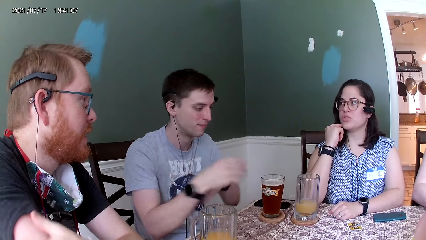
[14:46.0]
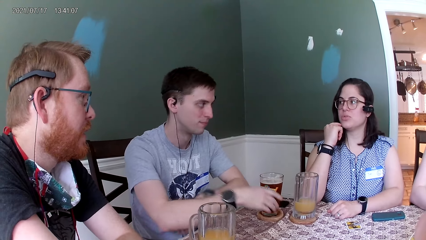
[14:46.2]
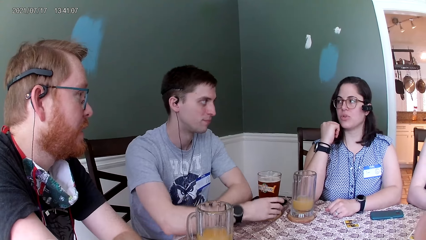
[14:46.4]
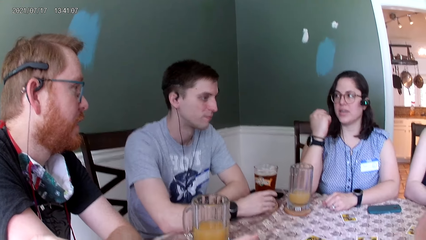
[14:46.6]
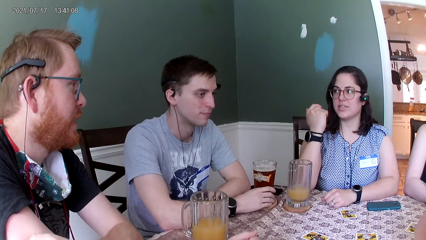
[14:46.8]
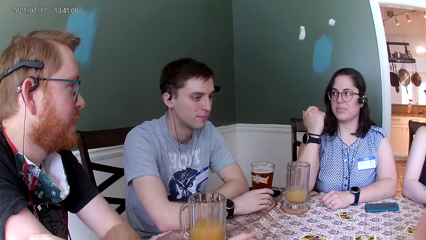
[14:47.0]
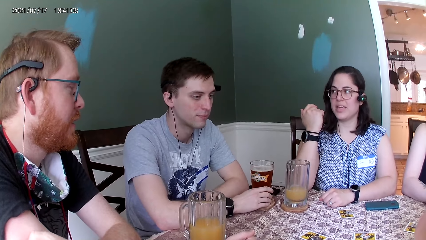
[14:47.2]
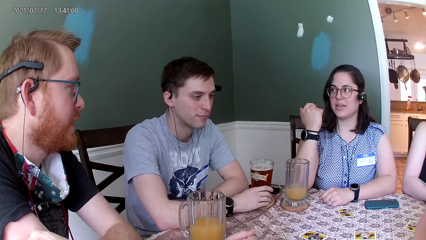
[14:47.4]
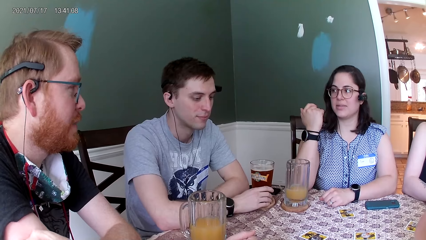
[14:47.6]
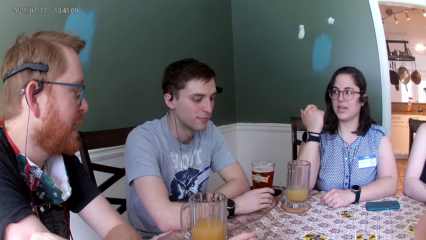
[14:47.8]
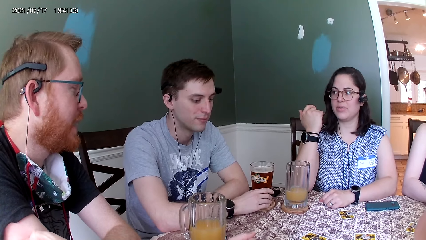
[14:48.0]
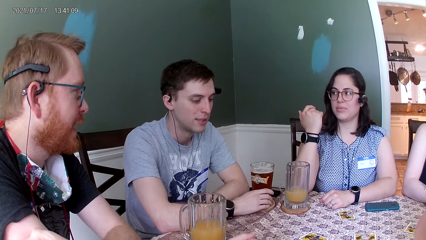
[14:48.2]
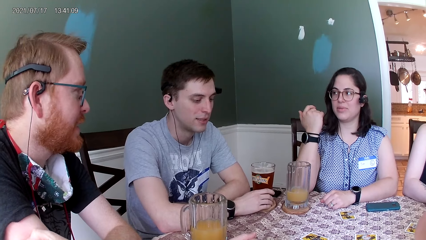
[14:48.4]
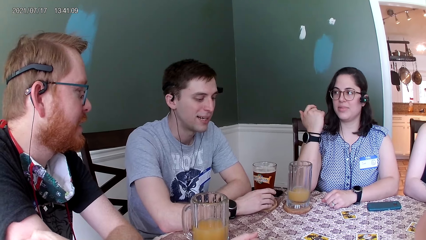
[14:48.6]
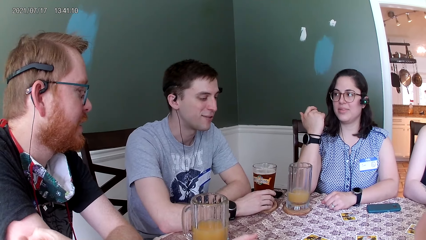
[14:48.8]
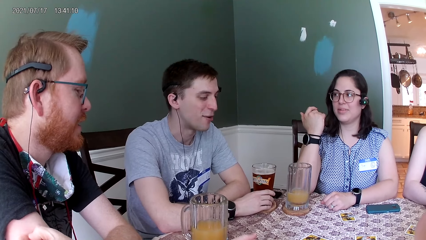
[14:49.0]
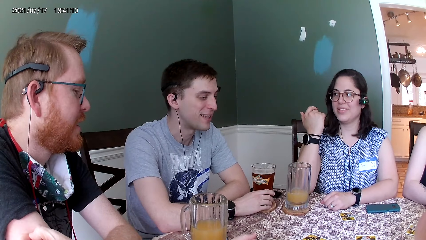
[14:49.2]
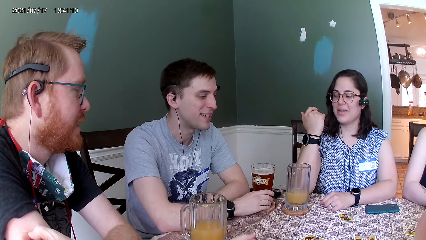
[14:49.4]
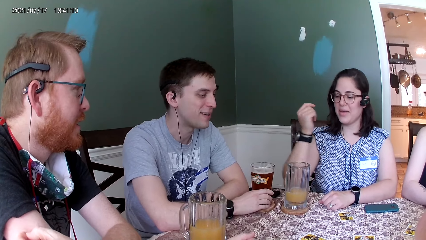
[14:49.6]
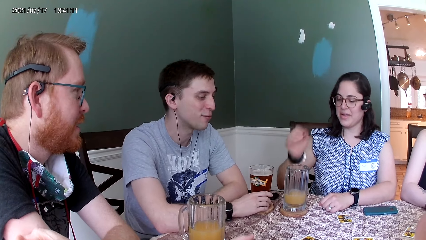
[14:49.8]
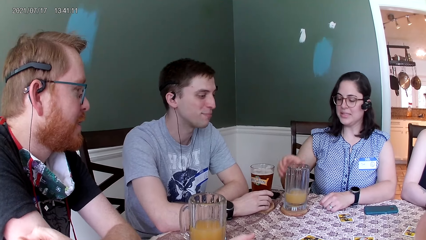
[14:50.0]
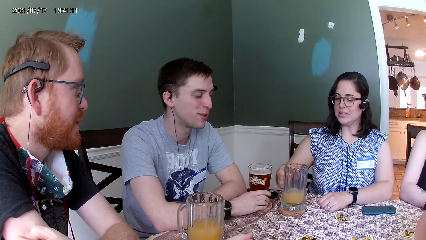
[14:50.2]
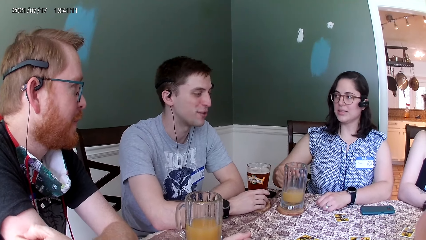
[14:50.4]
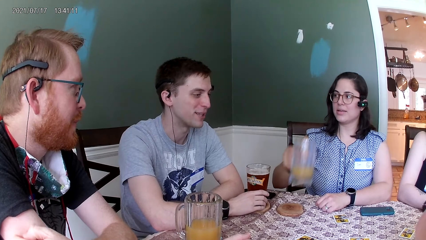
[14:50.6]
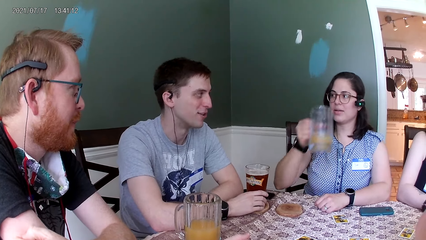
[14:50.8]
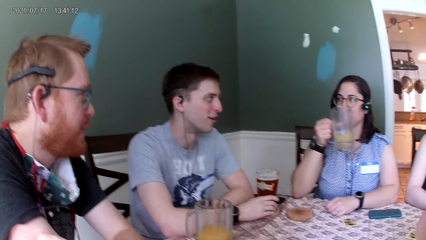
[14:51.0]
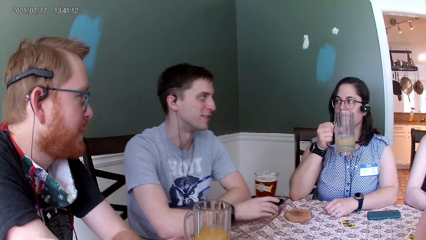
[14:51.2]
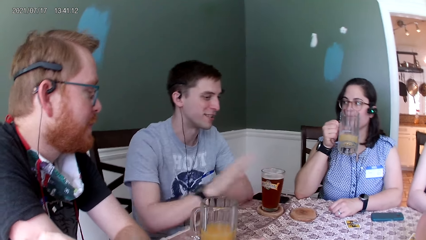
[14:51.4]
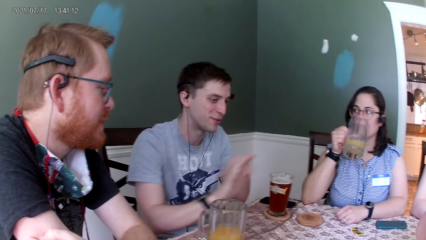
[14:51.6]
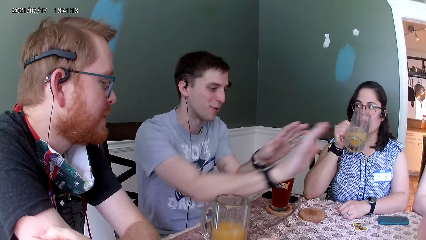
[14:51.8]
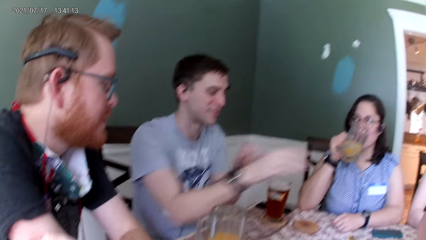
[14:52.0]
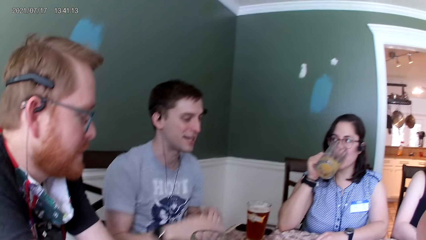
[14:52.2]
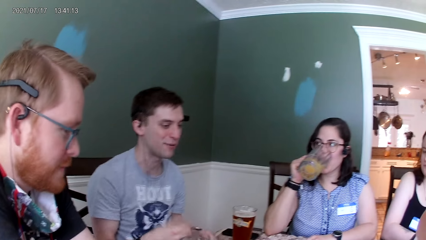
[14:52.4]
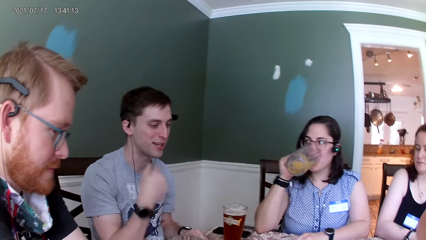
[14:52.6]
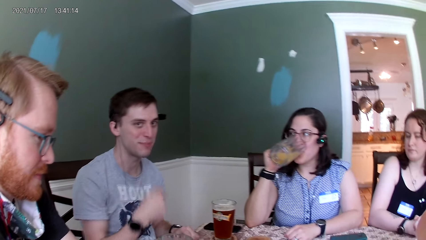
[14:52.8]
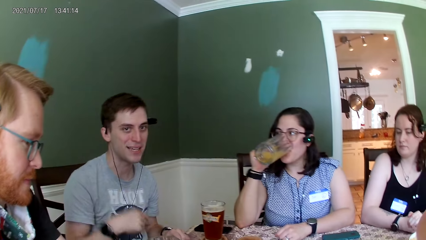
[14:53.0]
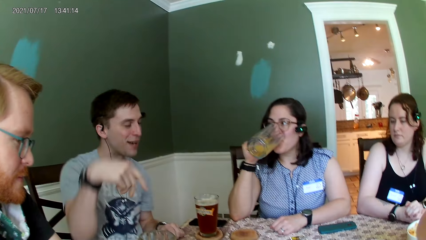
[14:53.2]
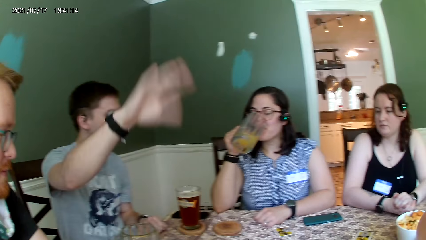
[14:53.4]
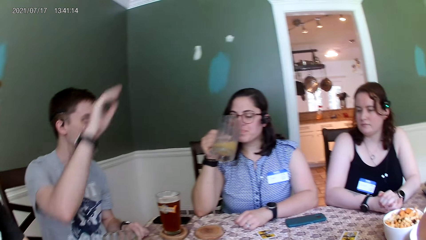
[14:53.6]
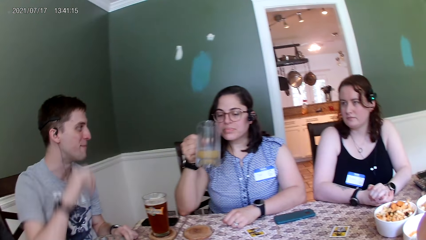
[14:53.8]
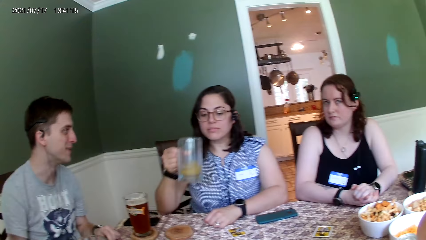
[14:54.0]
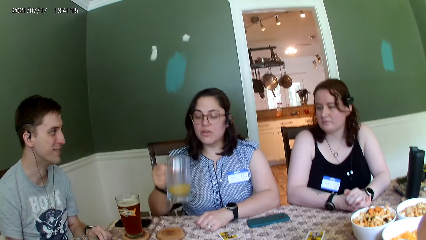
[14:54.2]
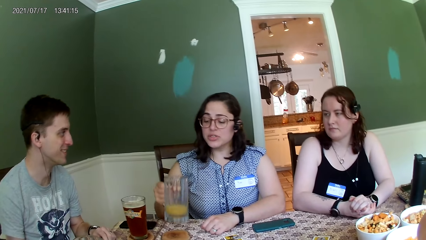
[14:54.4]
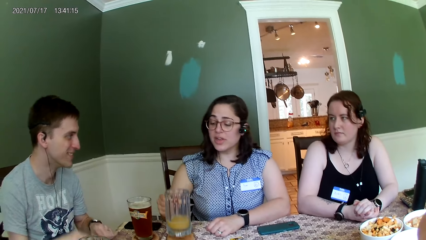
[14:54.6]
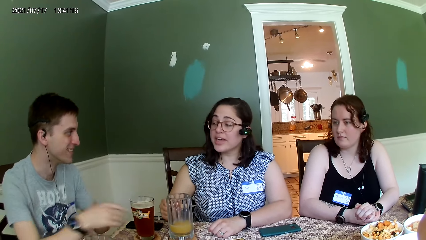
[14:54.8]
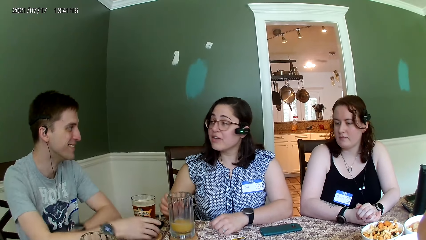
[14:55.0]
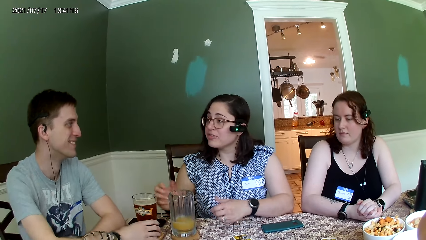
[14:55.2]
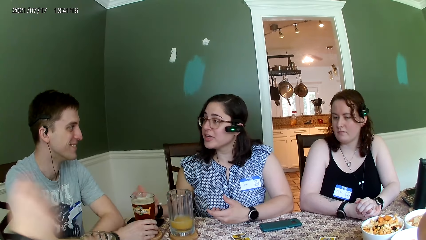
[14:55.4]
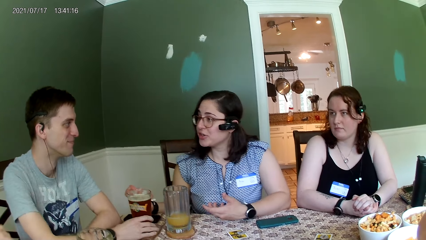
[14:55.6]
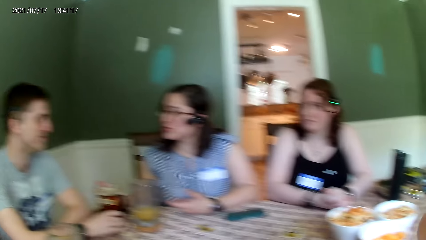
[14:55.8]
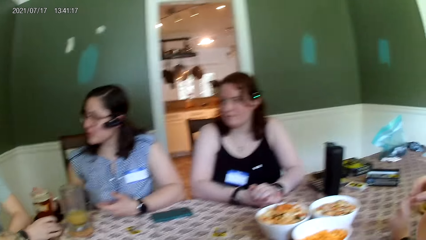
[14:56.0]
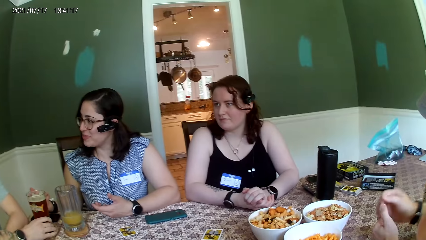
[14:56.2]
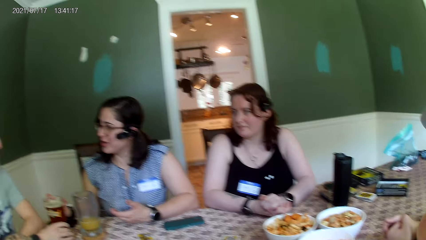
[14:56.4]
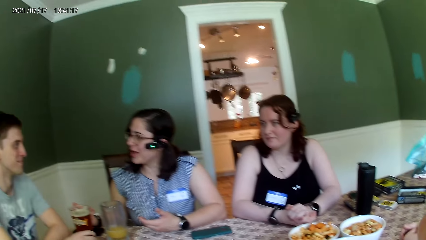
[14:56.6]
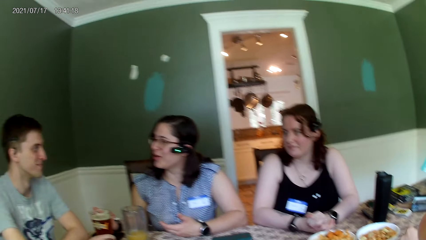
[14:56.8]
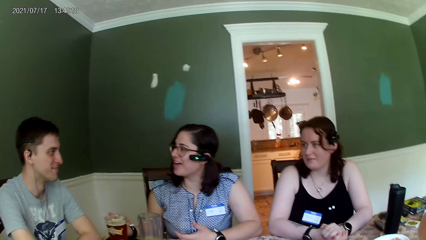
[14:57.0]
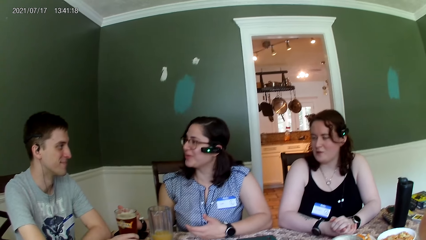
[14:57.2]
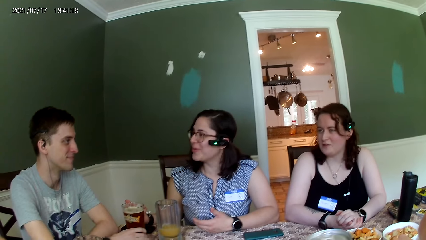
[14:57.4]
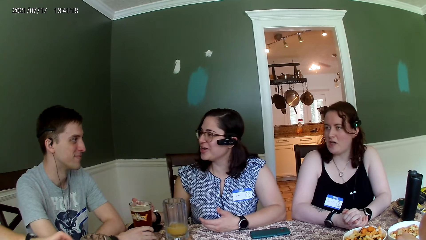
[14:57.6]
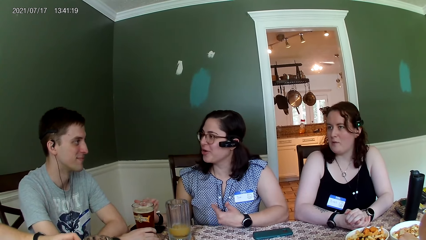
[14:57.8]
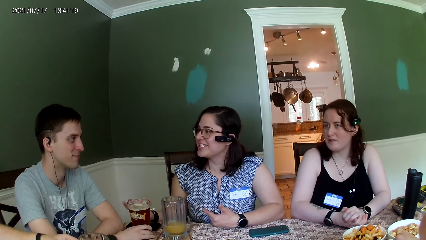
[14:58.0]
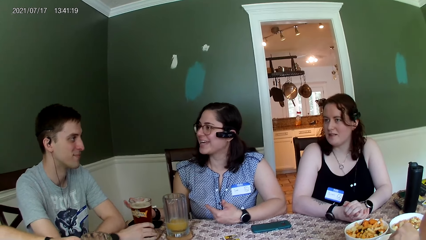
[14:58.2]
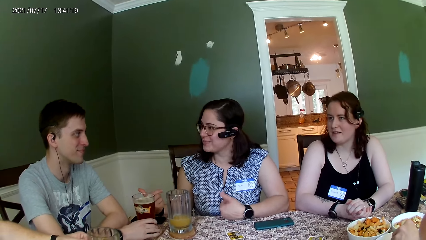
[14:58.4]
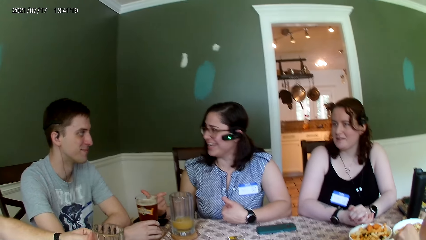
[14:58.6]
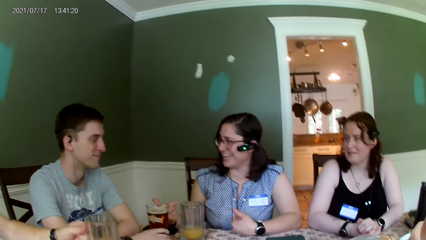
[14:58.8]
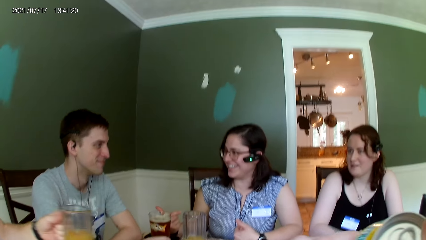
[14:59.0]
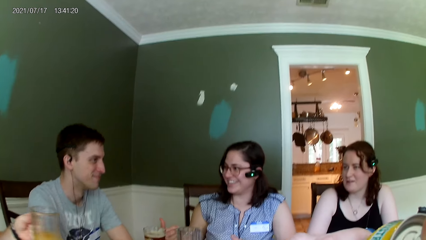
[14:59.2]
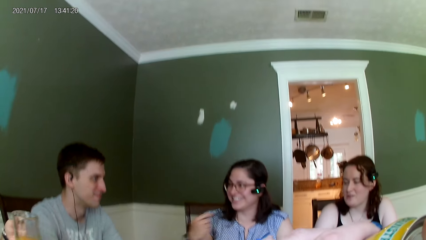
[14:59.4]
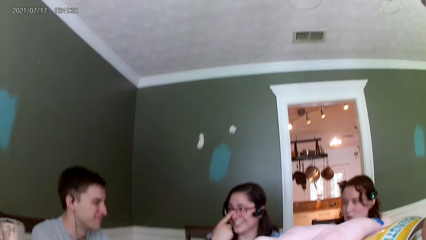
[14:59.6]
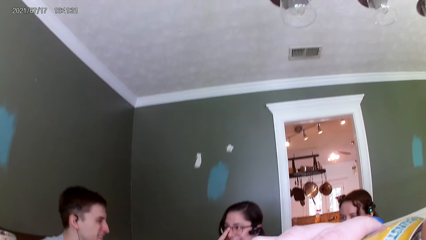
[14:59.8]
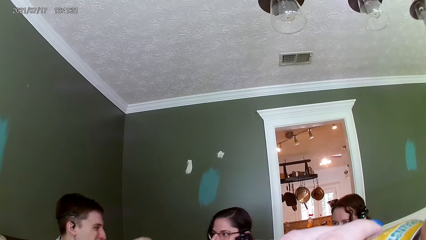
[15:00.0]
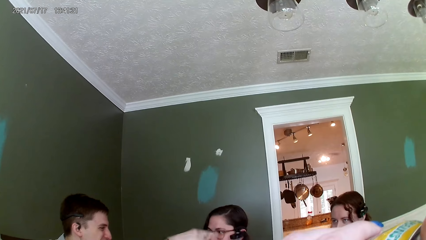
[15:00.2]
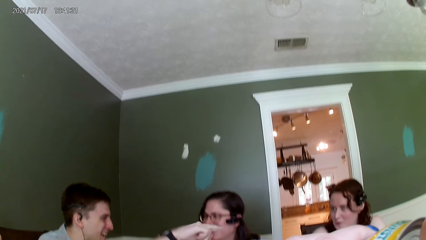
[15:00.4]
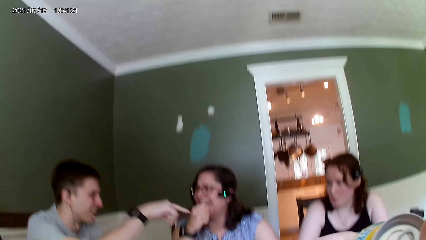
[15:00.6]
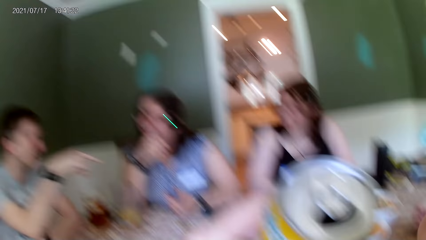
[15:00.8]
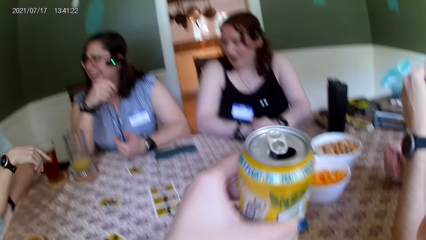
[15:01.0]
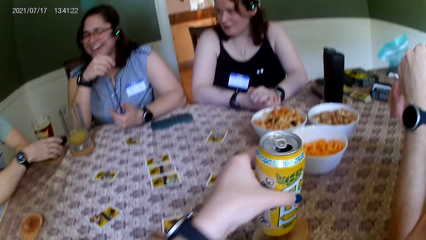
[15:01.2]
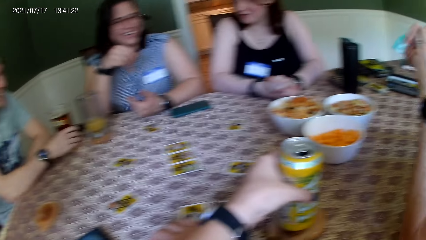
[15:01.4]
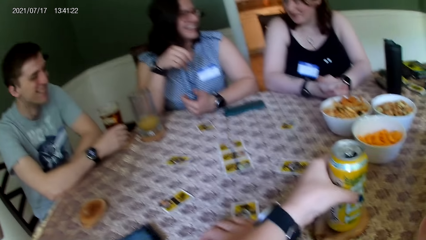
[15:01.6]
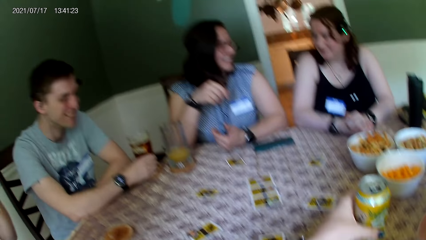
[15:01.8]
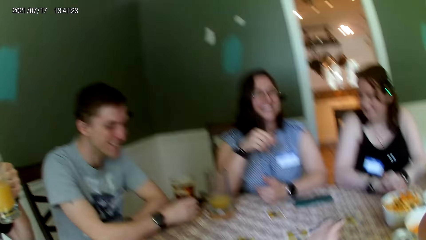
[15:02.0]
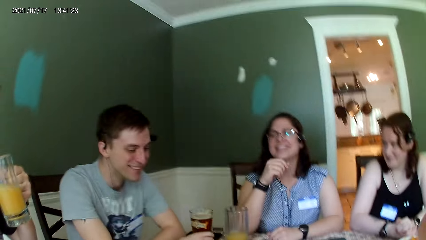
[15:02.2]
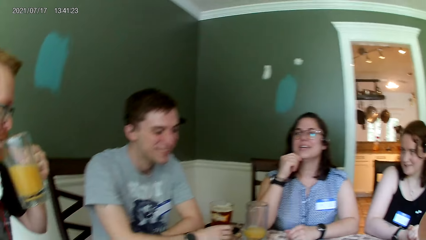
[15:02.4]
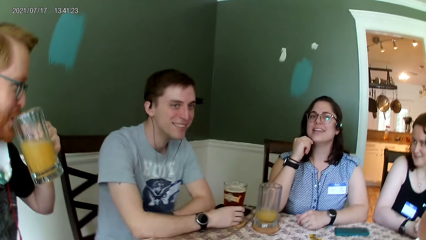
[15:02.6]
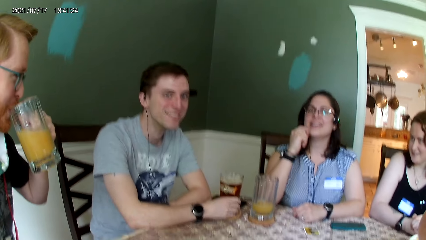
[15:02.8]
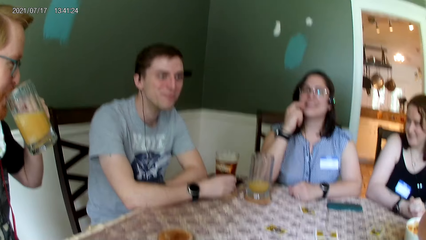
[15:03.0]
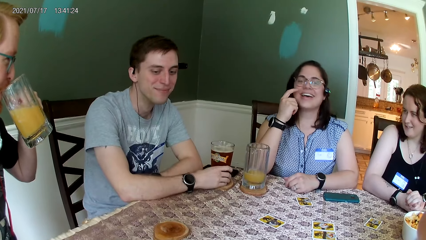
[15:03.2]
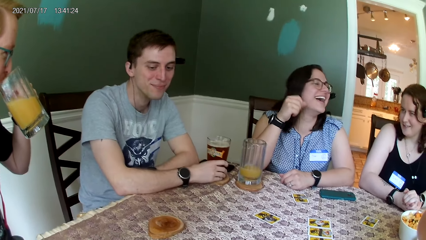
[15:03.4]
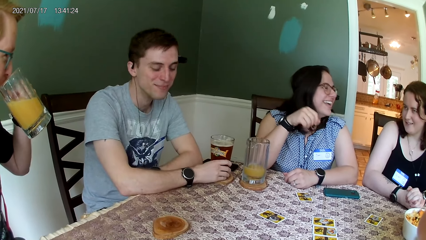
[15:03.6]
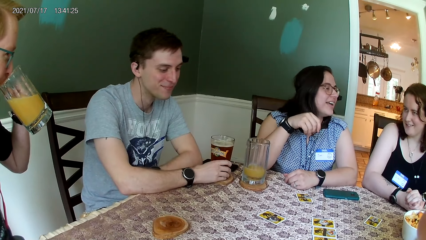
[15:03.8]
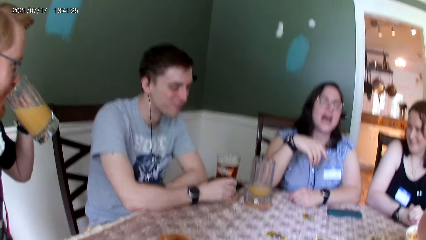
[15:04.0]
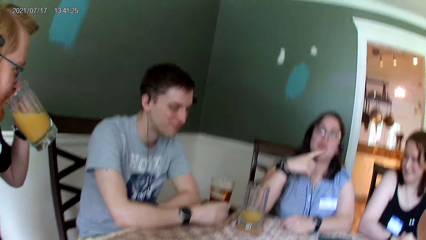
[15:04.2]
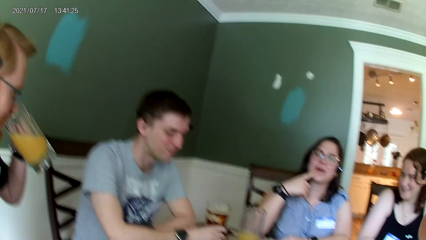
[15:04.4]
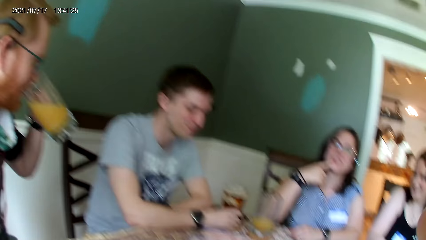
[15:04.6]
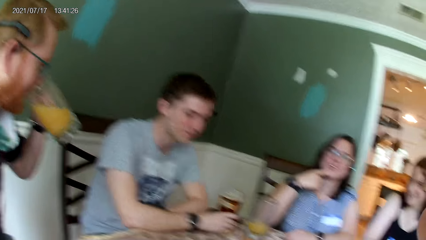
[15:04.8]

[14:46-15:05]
The man holds the glass cup on the coaster on the table with his right hand. The woman picks a glass cup from a coaster on the table with her right hand. The woman drinks from the glass cup in her right hand. The woman places the glass cup in her right hand on the coaster on the table. The camera wearer holds a can. Another man picks the glass cup from the table with his left hand. The camera wearer drinks from the can in her left hand. She places the can in her left hand on the coaster on the table. The other man drinks from the glass cup in his left hand.
